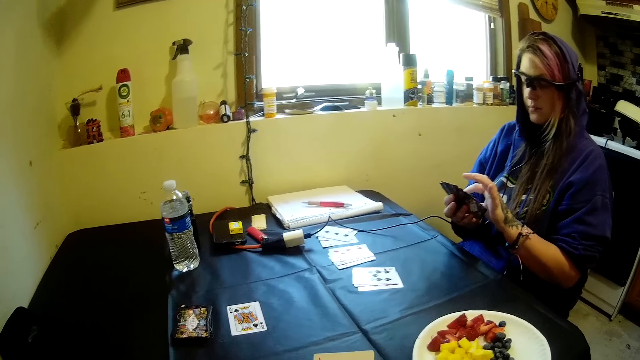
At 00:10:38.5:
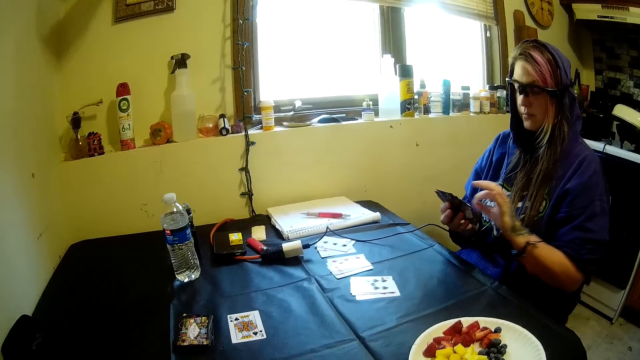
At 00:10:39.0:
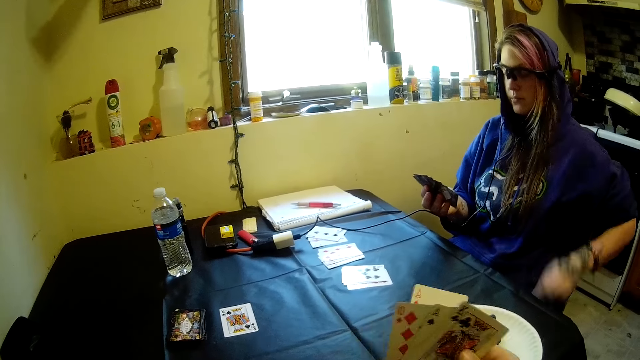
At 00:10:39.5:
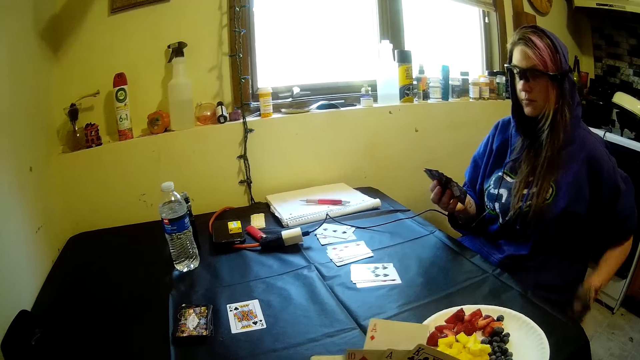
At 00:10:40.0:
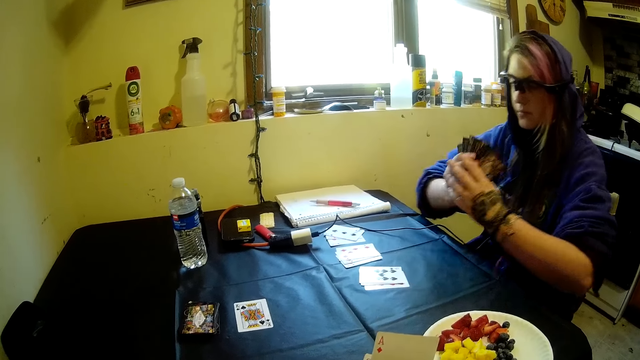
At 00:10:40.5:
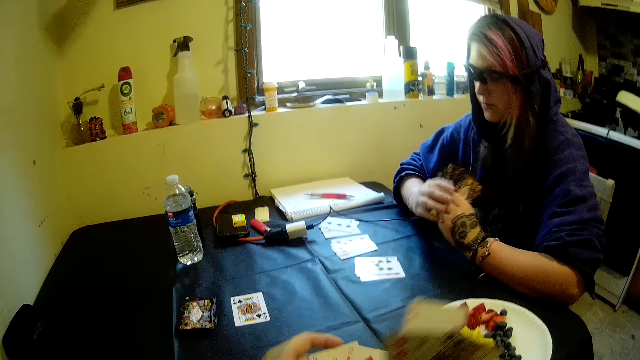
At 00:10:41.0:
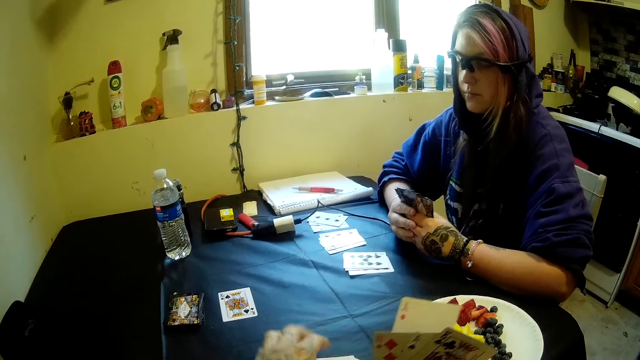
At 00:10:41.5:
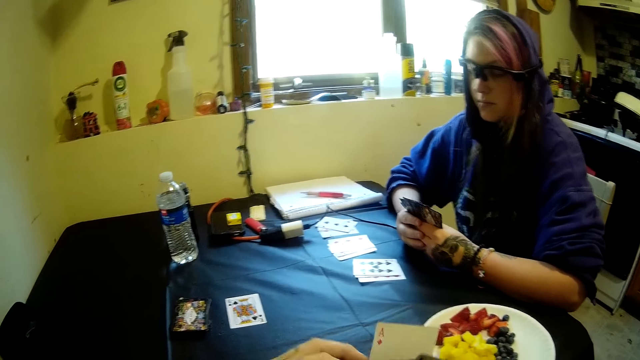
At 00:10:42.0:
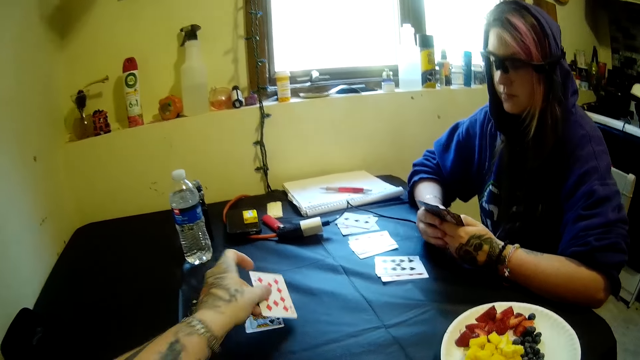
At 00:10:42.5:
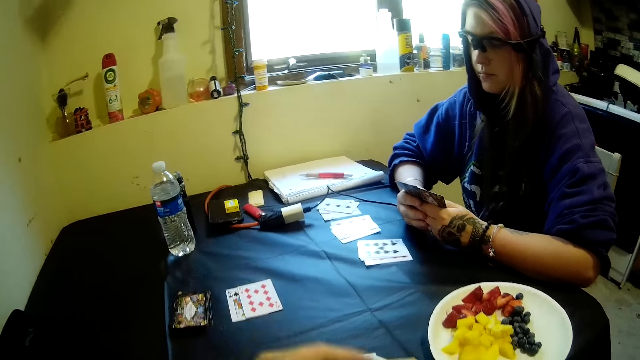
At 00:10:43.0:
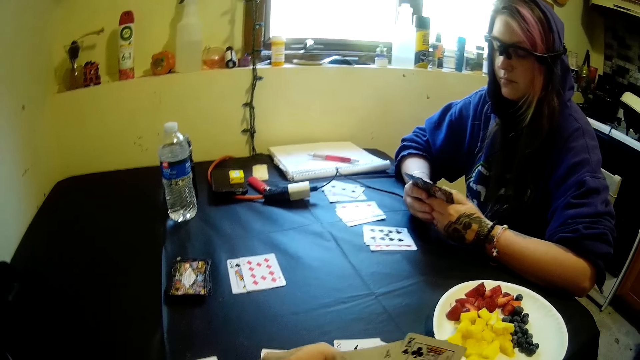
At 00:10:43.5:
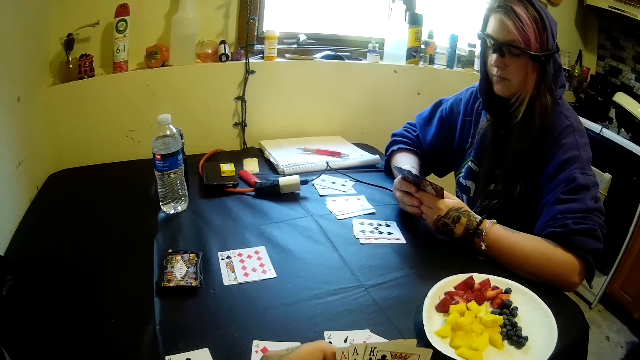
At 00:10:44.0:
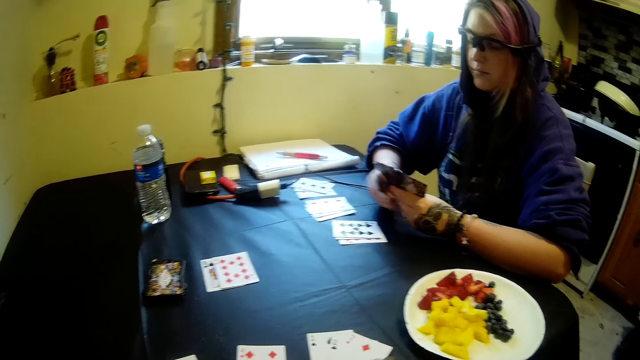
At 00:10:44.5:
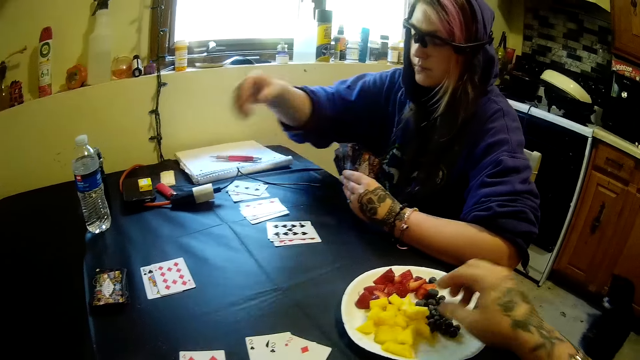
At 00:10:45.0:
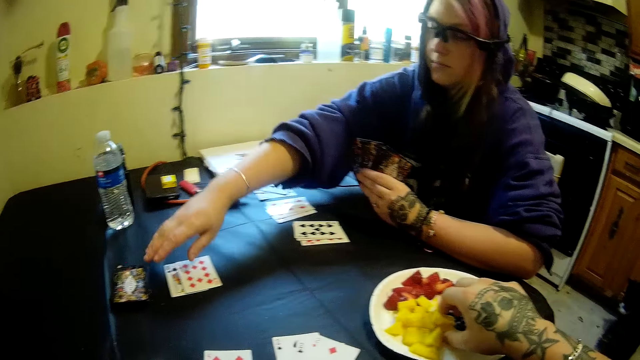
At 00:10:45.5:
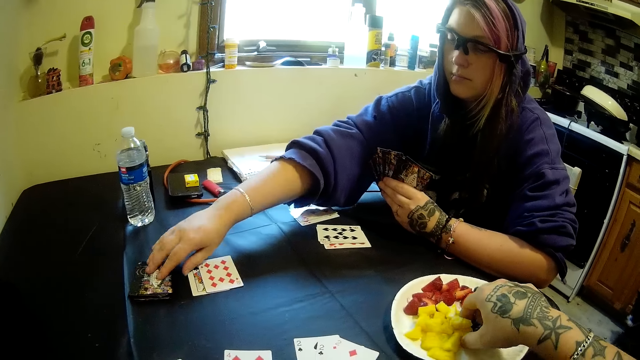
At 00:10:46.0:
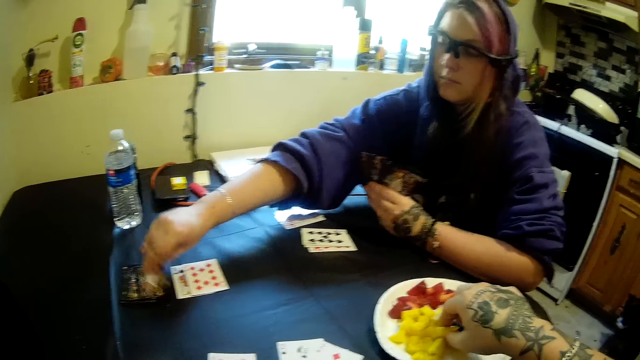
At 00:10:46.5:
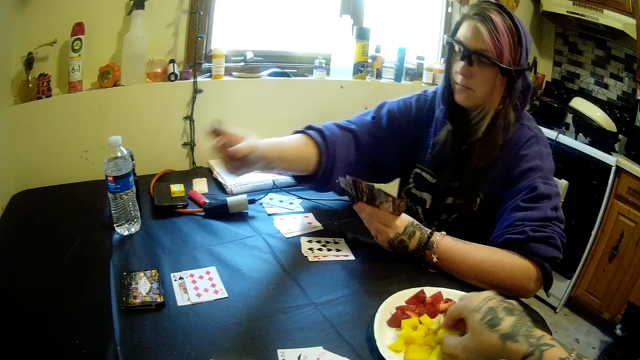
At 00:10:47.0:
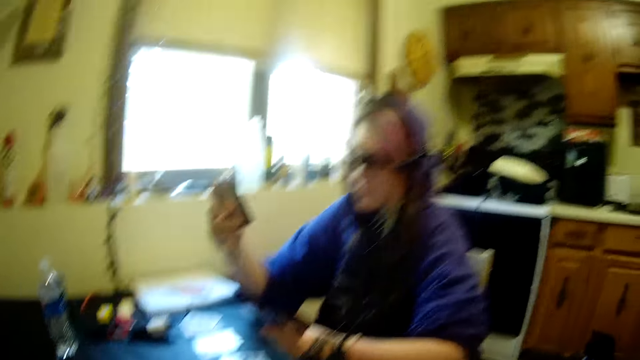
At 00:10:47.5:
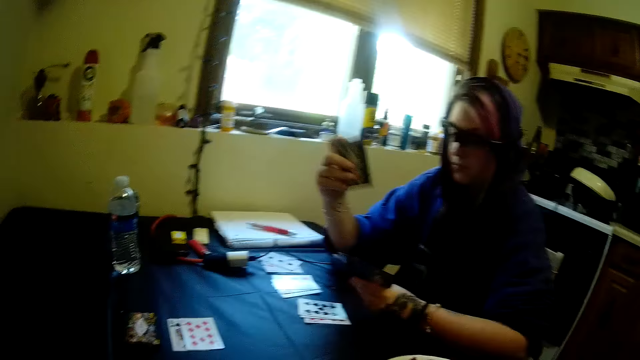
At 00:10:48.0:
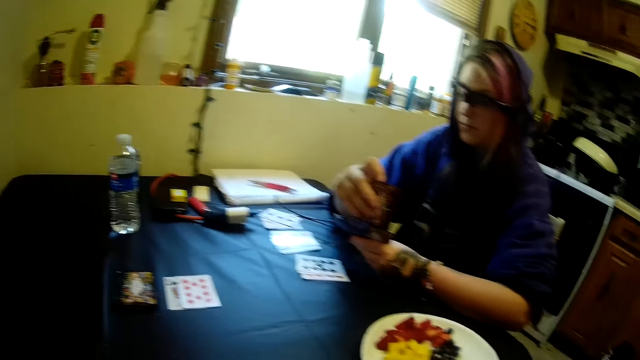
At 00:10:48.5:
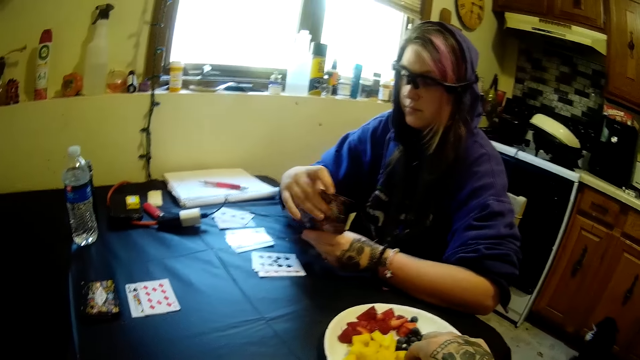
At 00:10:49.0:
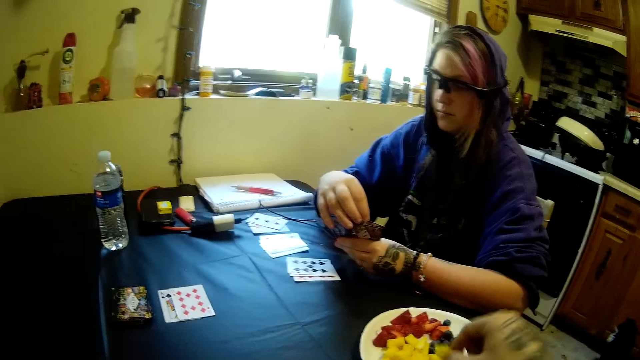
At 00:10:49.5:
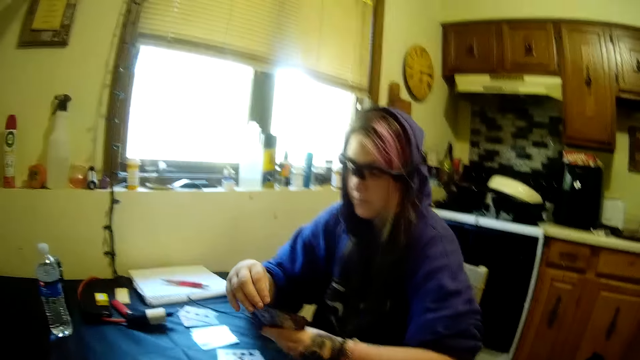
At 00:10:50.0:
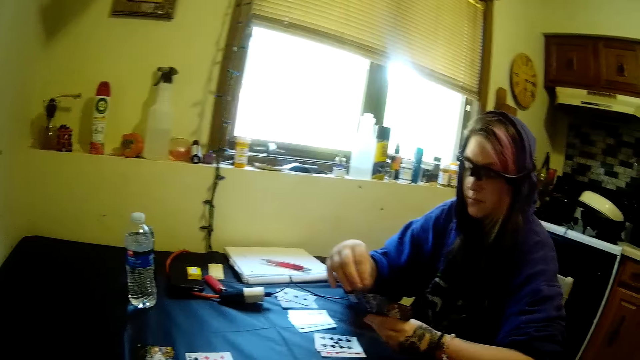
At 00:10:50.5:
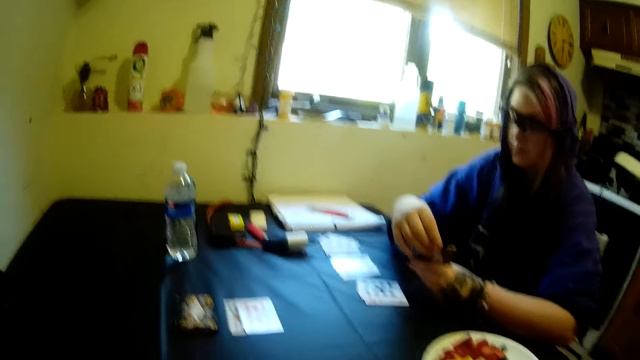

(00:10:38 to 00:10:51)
A woman removes something from the cards and holds the cards with both hands. The camera wearer puts the card on the table, picks up a card, and drops the card on the table with his left hand. The woman pulls her hand off the card. The woman picks another card from the stack of cards on the table with her right hand. The camera wearer picks fruit from the plastic plate on the table with his right hand. The woman aligns the cards.

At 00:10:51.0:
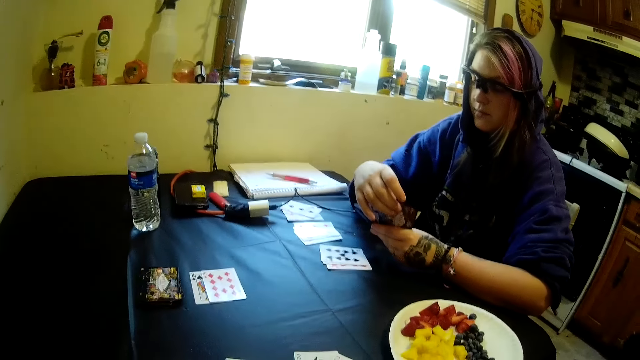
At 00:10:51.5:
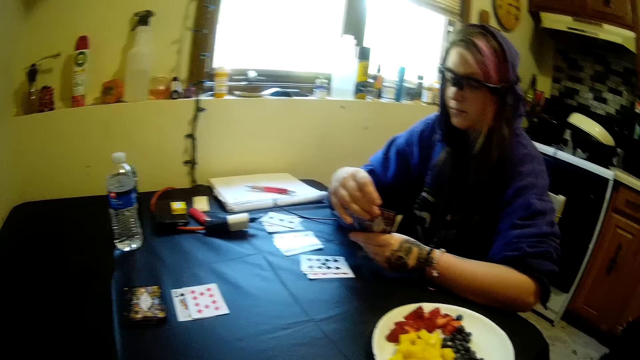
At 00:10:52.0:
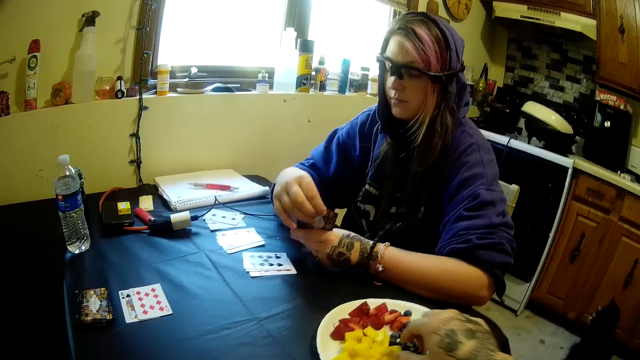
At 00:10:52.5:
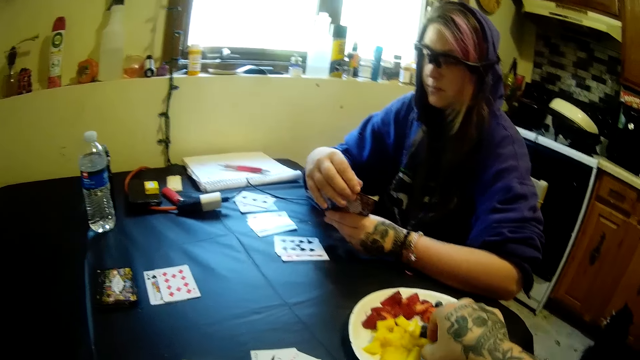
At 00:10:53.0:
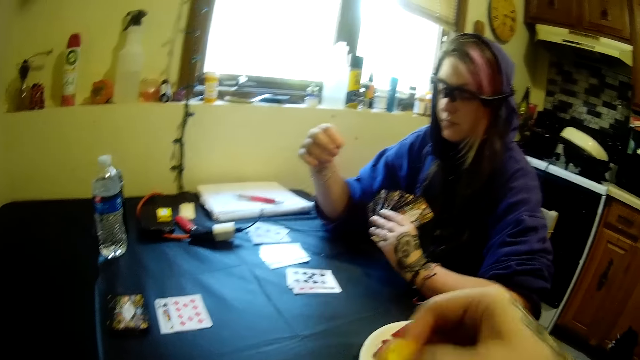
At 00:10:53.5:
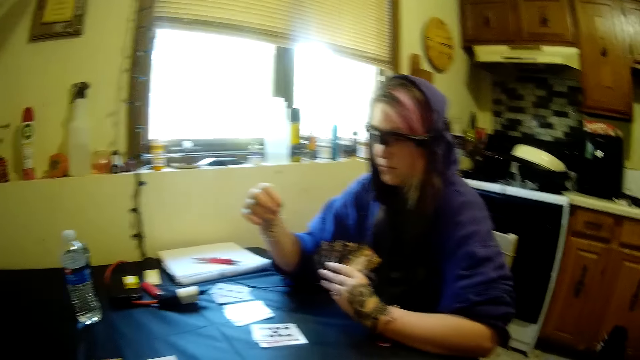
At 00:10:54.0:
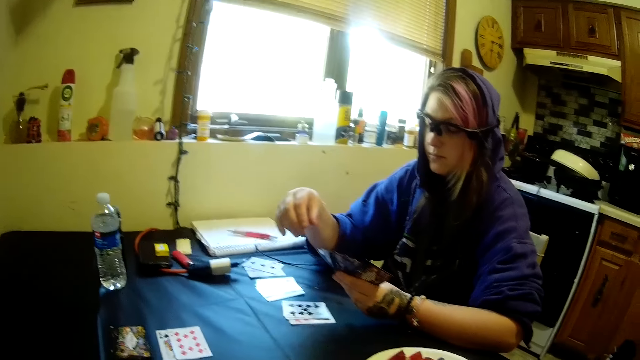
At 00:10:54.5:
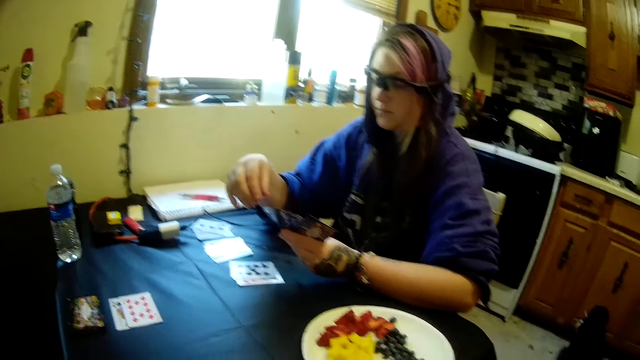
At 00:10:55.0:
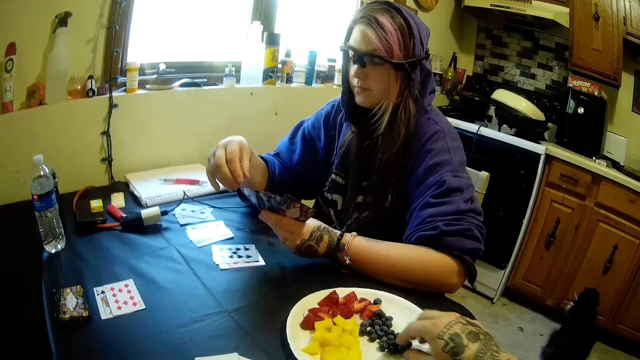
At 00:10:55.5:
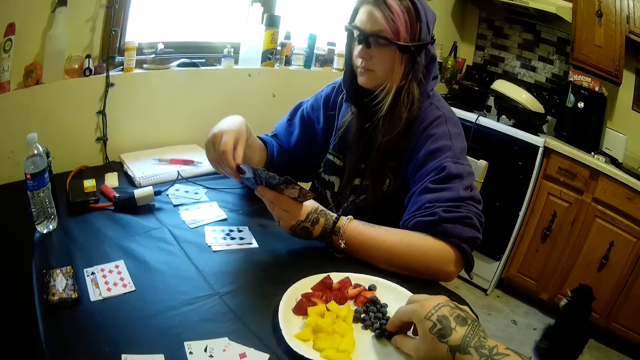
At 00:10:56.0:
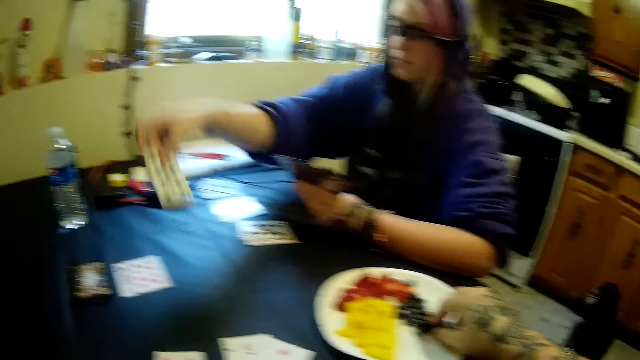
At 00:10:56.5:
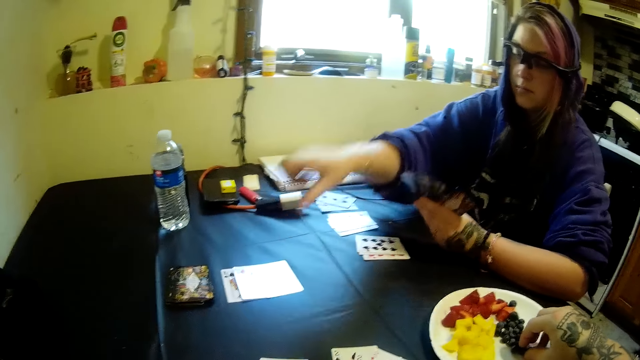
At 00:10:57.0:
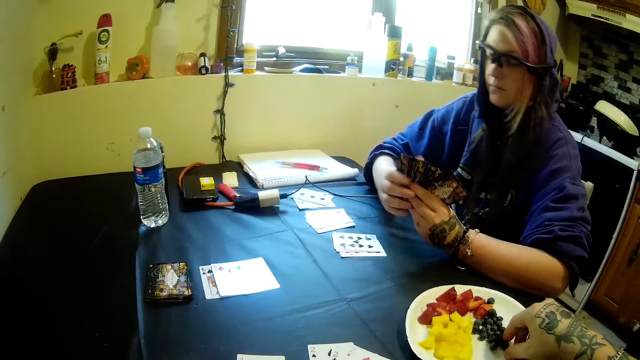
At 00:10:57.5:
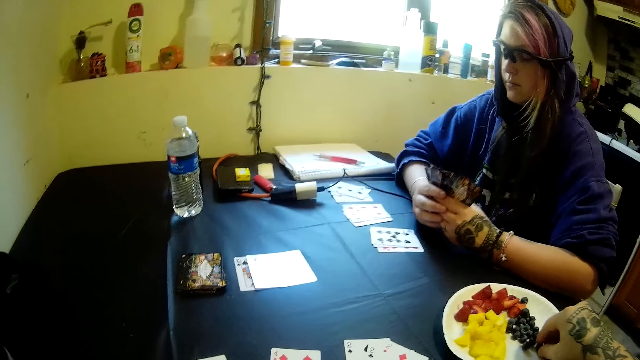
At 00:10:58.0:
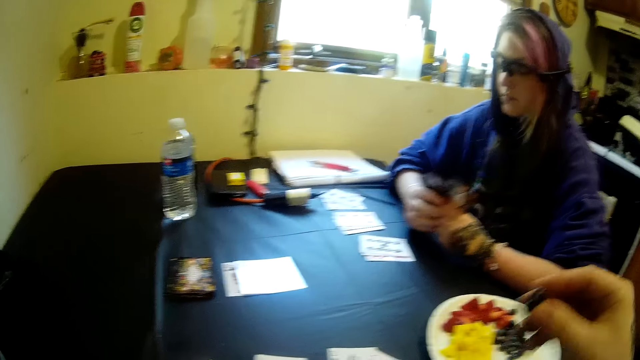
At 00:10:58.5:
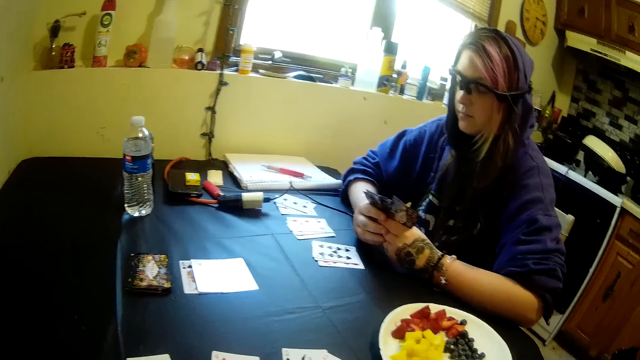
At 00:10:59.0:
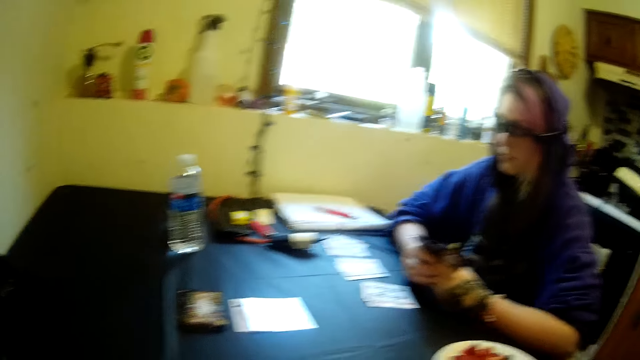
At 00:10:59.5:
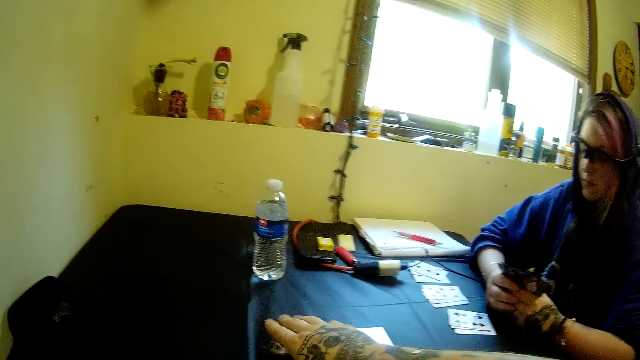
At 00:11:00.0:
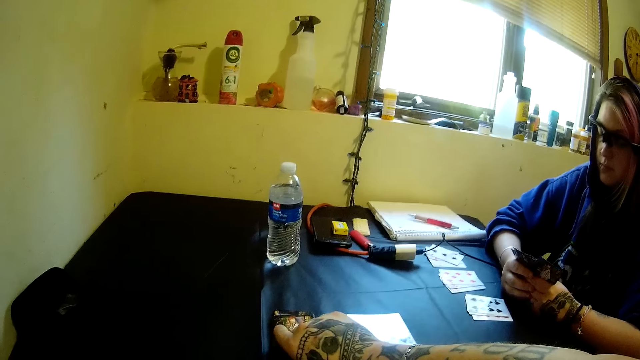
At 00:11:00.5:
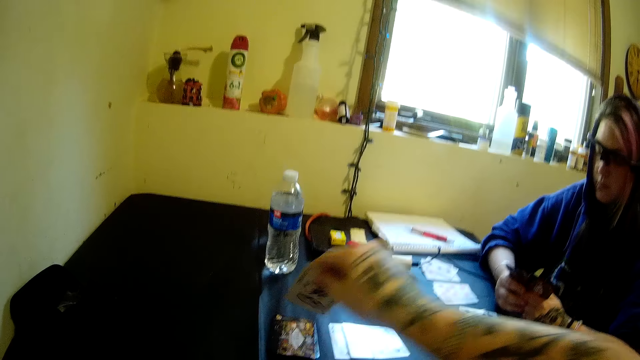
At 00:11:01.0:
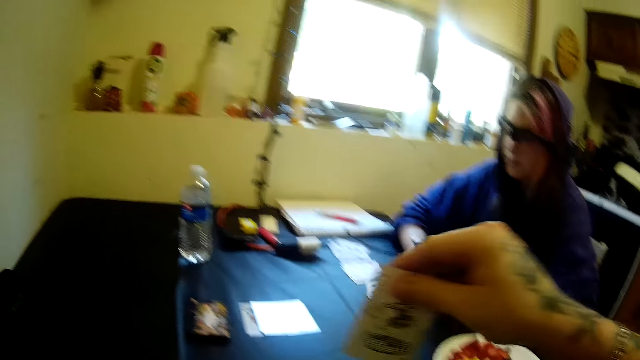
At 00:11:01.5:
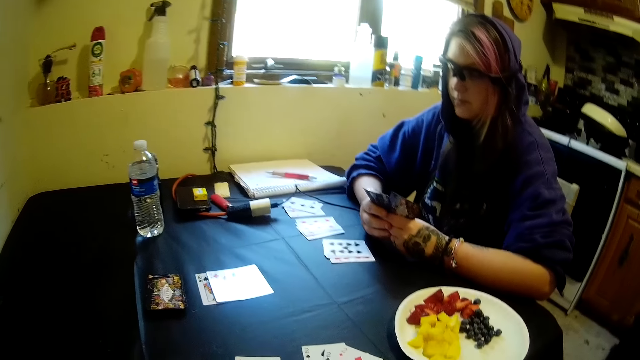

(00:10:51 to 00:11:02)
The camera wearer picks fruits and picks a grape. A woman picks up a card. The woman moves the cards from her hand to the table with her right hand. The woman holds the cards with both hands. The camera wearer picks a grape. He picks another card from the stack of cards on the table with his left hand. The woman picks up the card.
